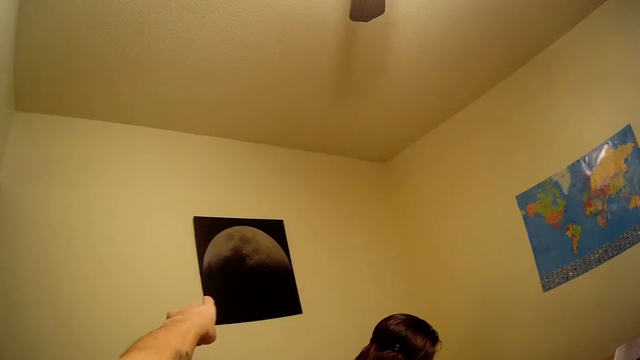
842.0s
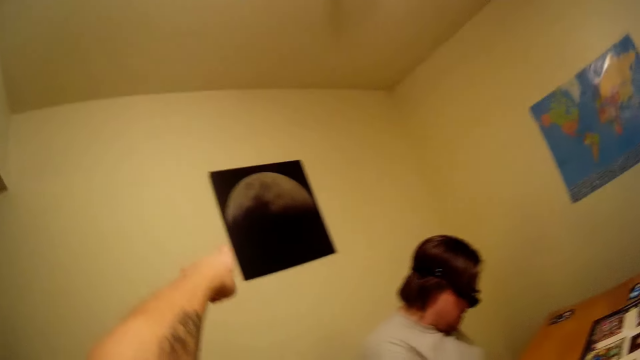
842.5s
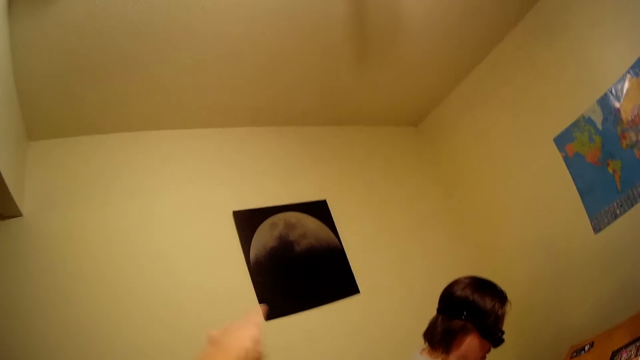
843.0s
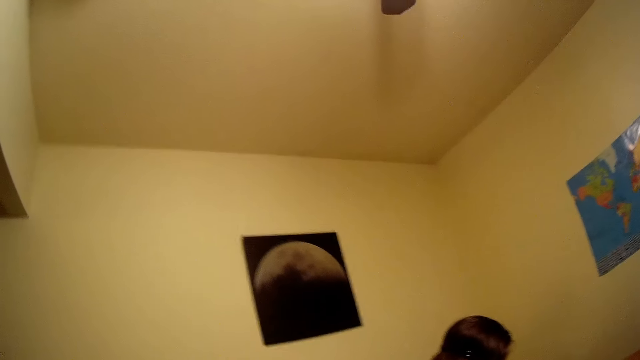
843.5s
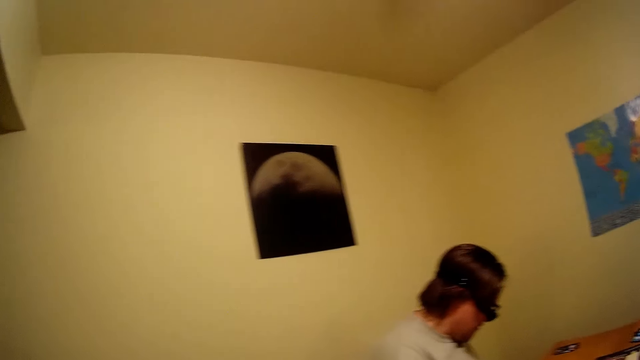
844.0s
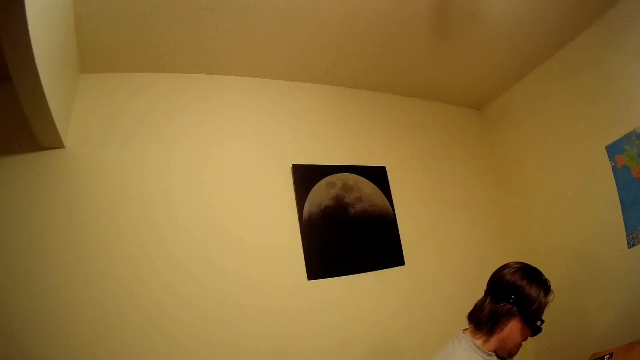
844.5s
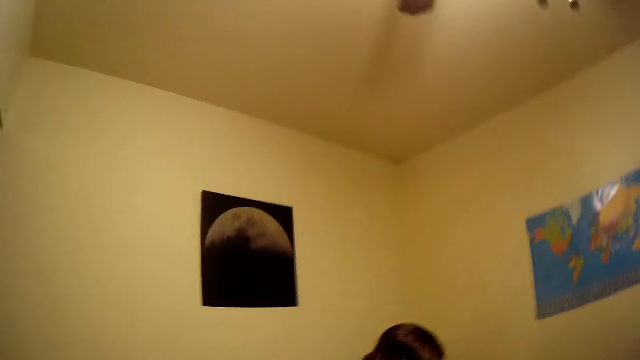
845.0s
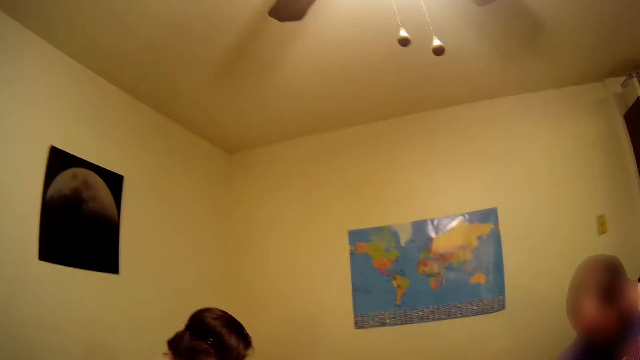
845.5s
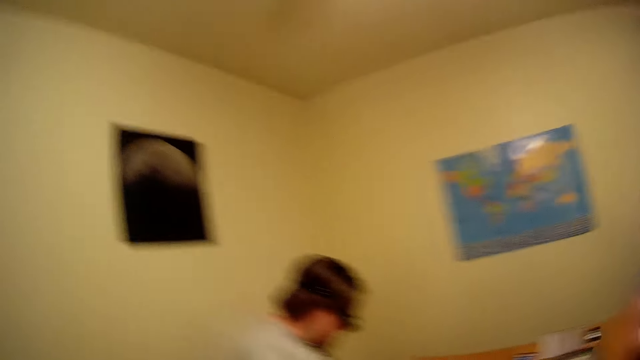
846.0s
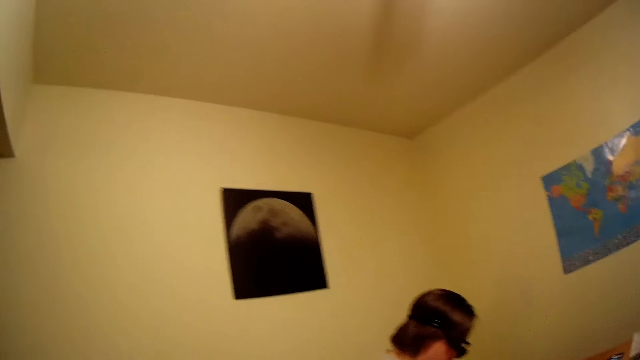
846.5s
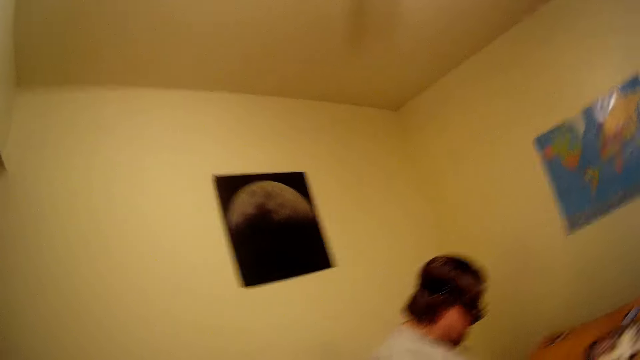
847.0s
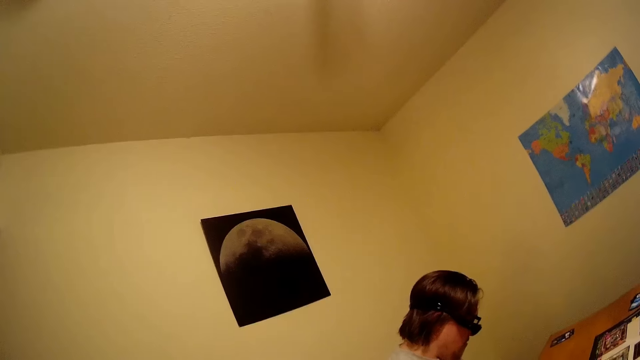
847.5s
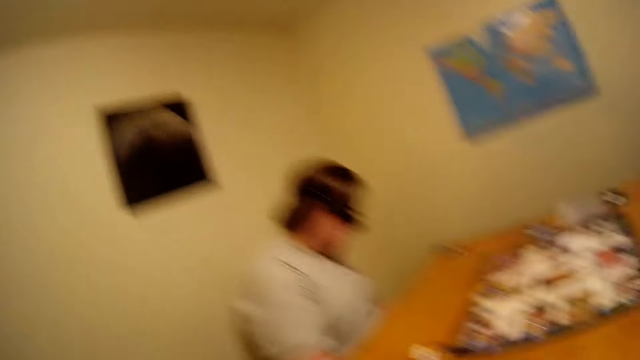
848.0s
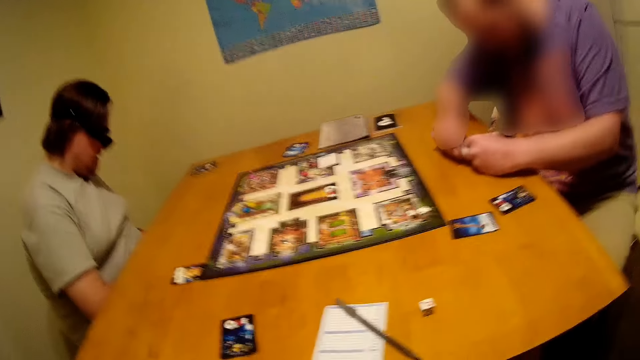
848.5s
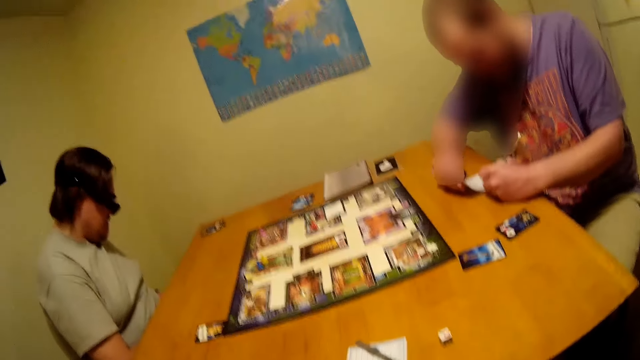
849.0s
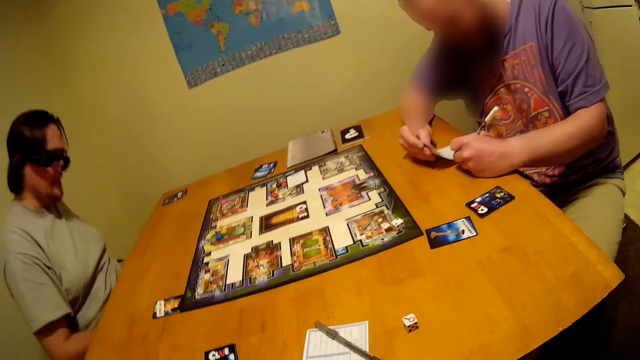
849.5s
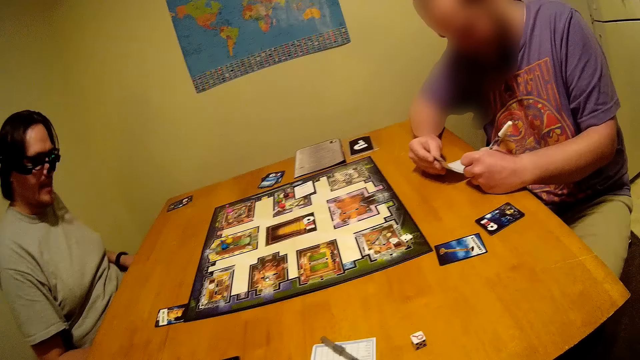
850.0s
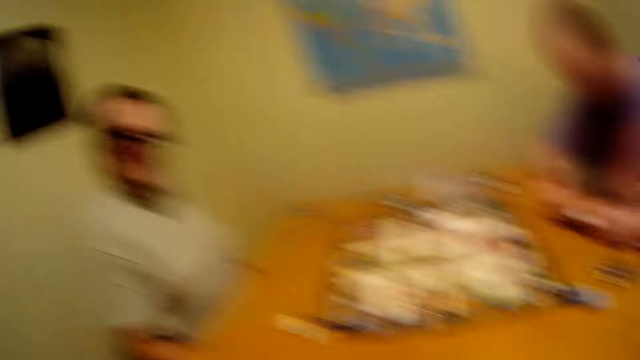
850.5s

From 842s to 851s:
The camera wearer asks a man about the painting. They look at the painting. The man writes on the paper.

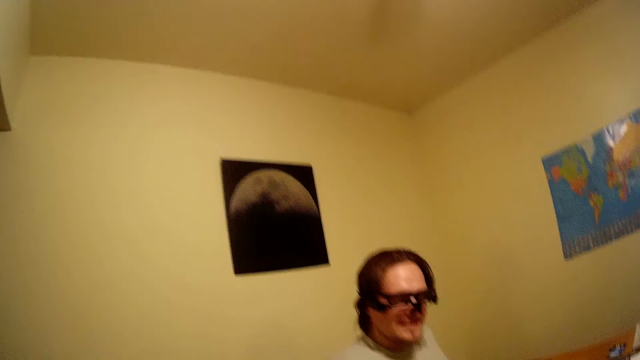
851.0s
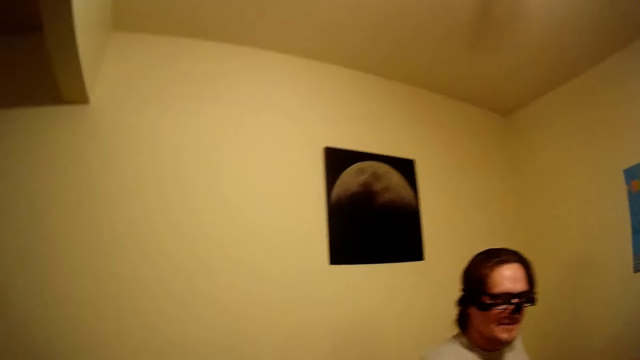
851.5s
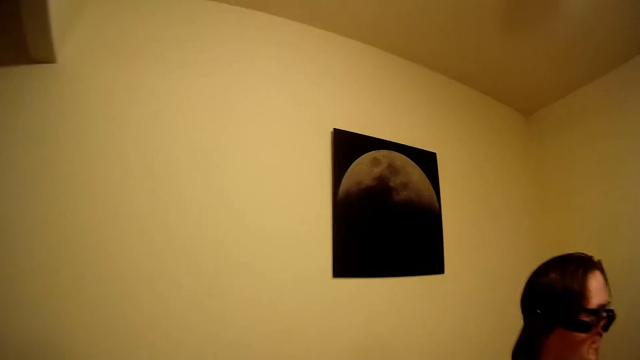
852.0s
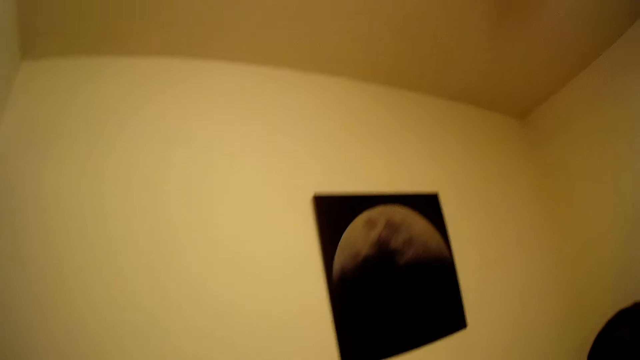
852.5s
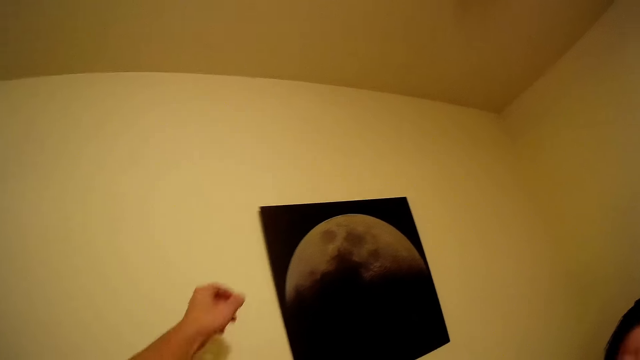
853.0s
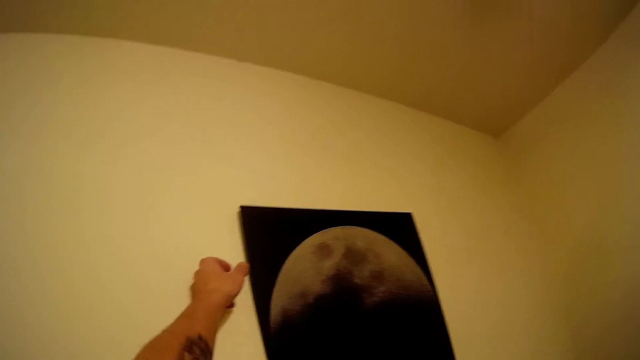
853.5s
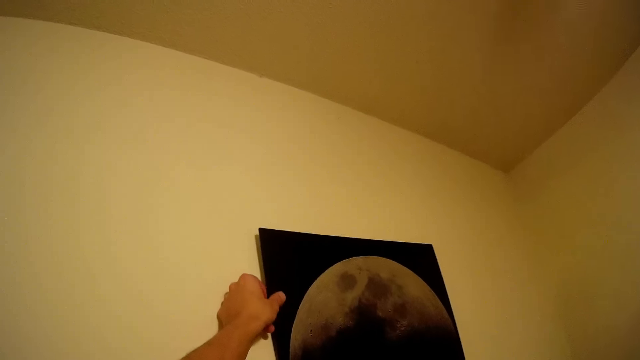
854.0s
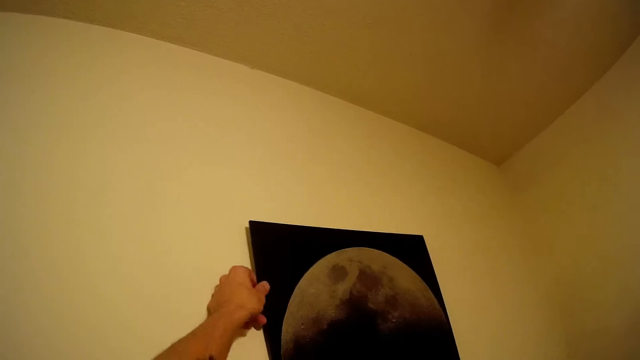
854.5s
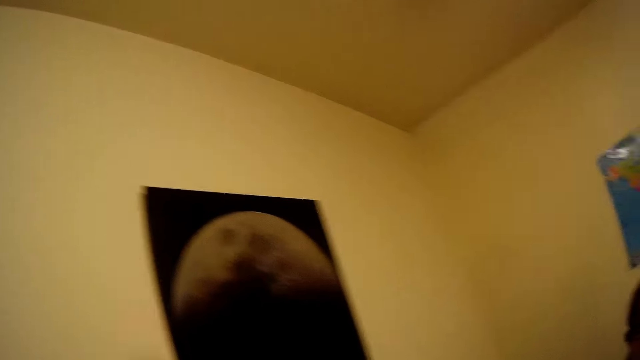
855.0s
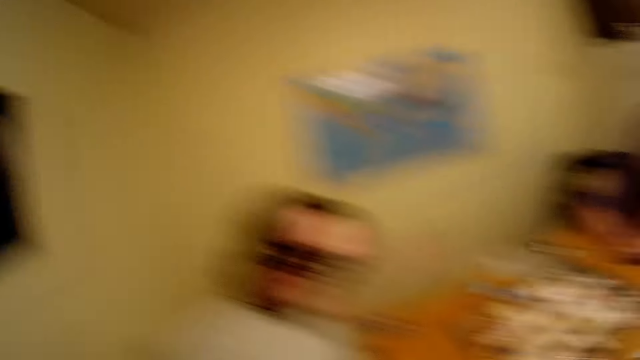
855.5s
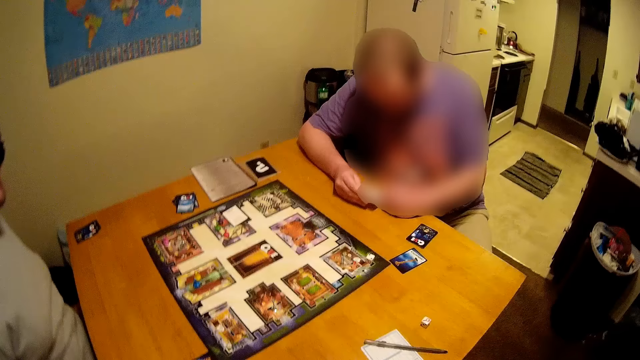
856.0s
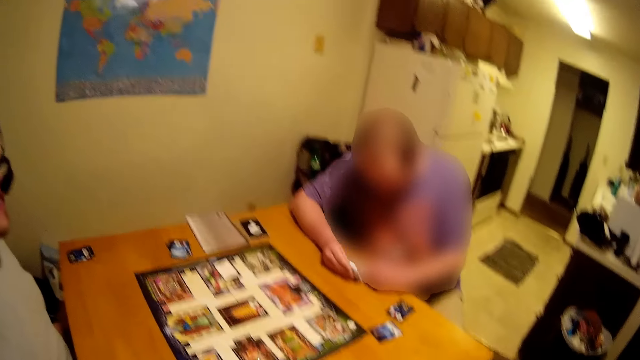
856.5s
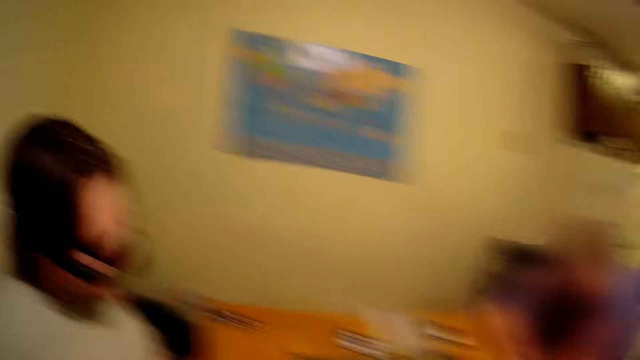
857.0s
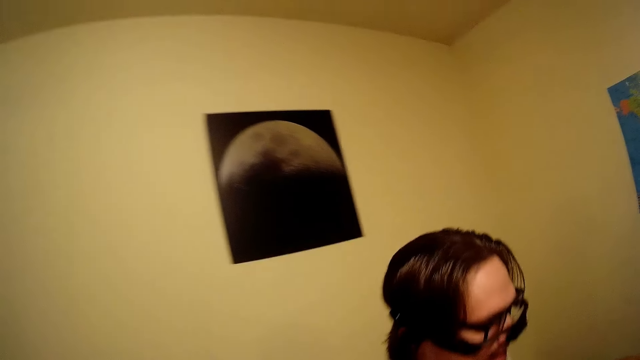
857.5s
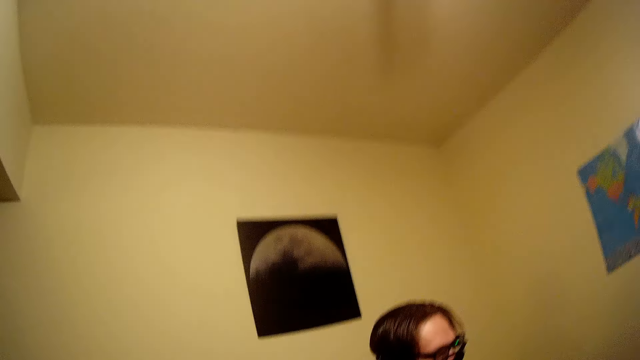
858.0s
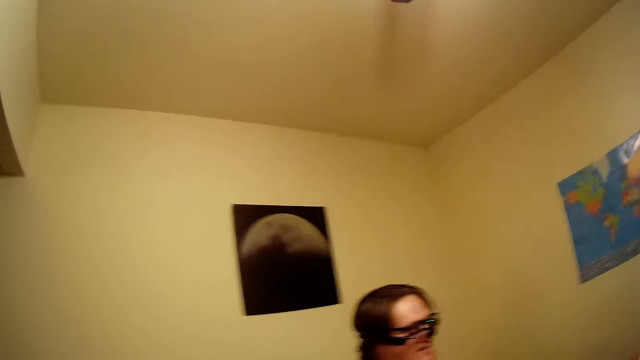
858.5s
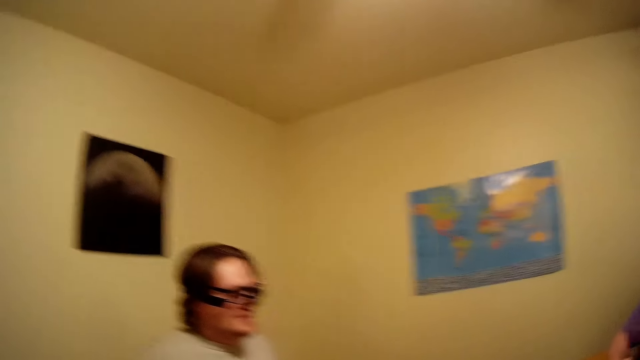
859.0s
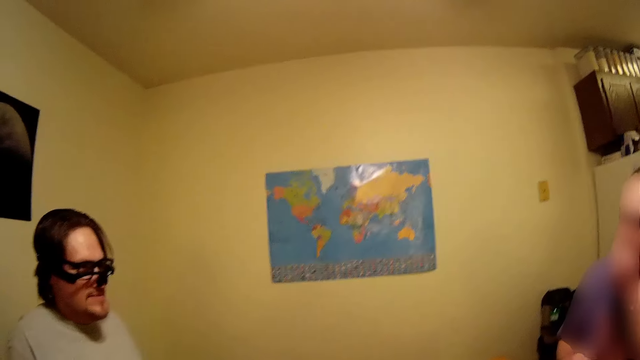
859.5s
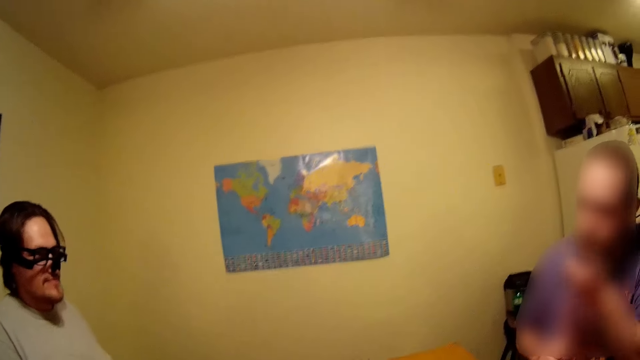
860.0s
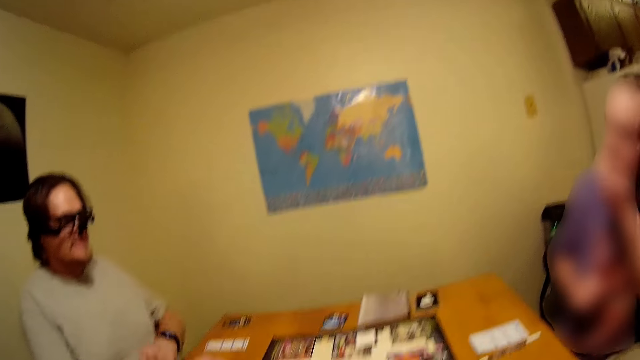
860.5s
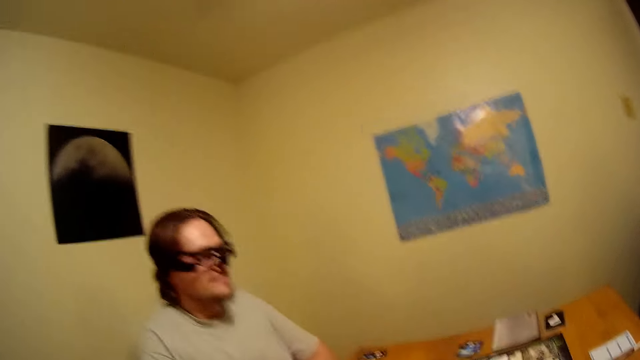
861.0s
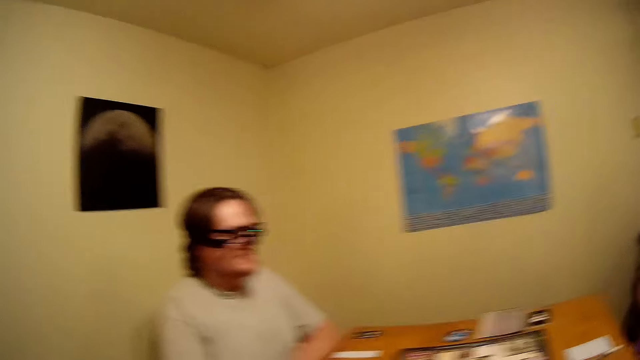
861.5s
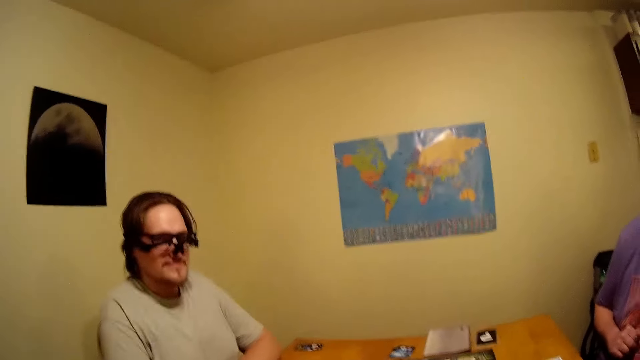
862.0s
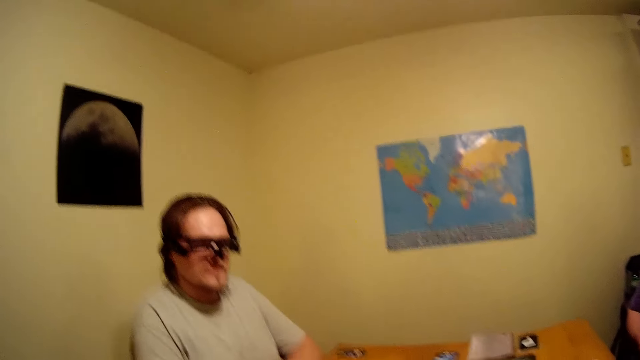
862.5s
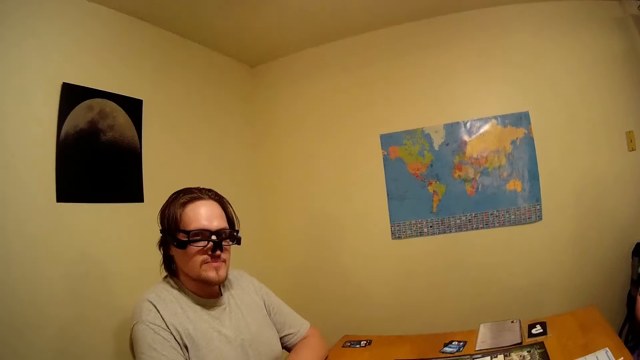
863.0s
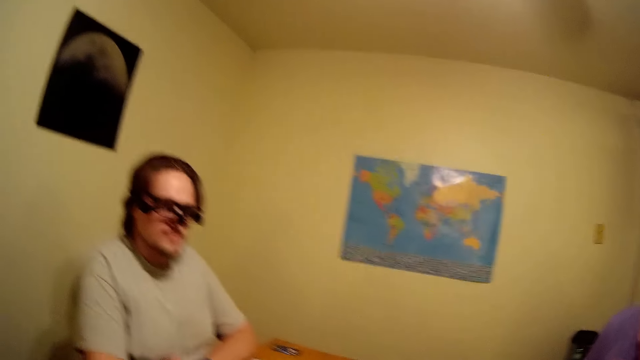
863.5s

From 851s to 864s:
The camera wearer walks towards the painting. They touch the art on the wall. They look at a man and another man. They look at the first man.
